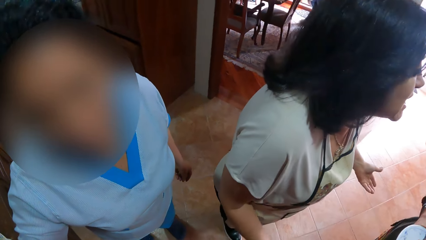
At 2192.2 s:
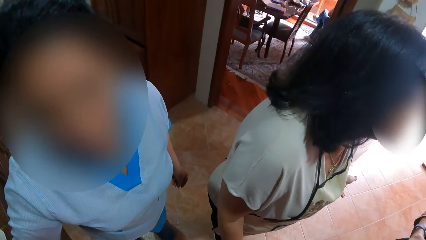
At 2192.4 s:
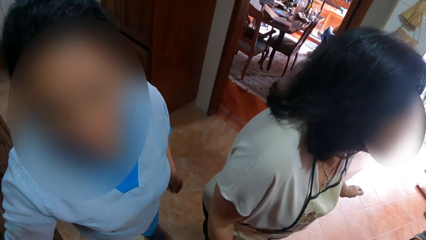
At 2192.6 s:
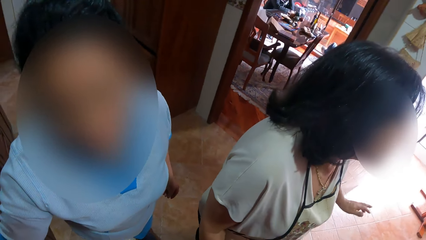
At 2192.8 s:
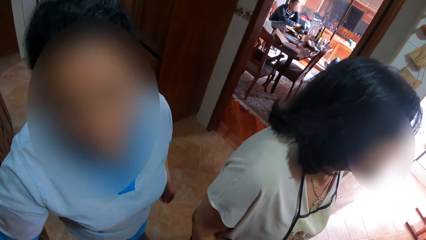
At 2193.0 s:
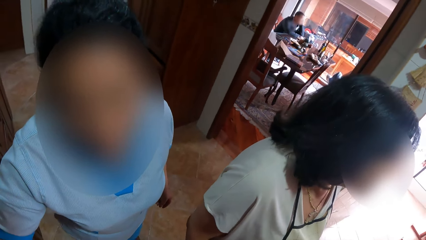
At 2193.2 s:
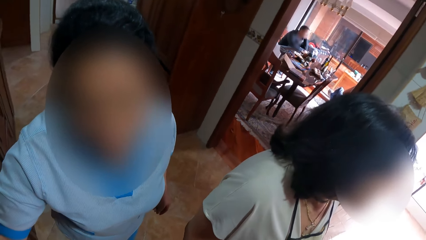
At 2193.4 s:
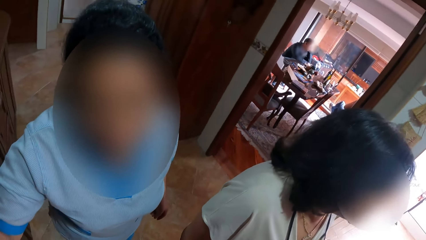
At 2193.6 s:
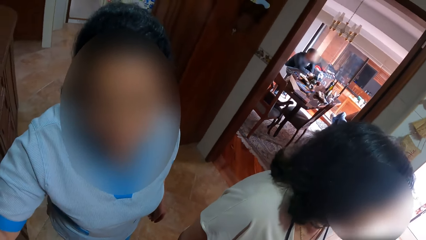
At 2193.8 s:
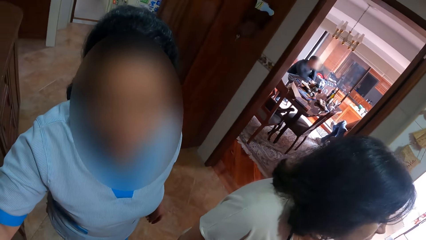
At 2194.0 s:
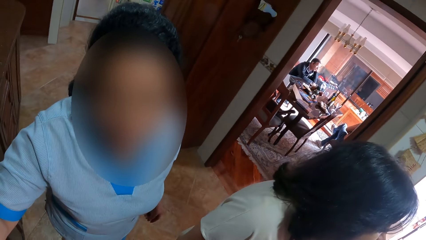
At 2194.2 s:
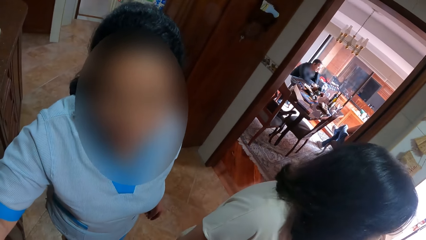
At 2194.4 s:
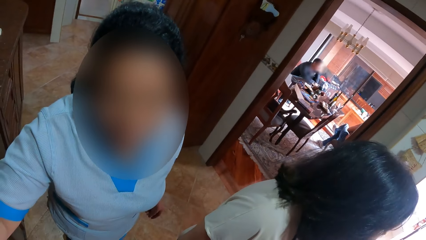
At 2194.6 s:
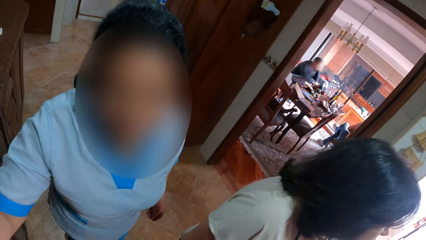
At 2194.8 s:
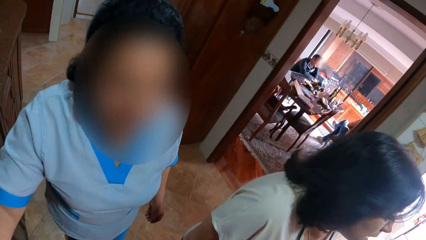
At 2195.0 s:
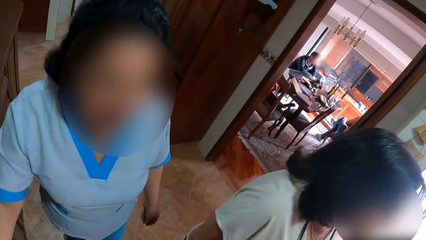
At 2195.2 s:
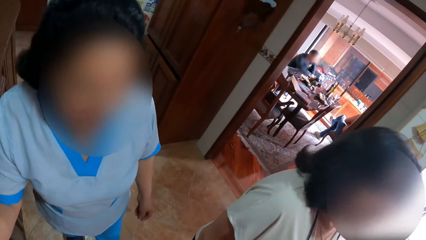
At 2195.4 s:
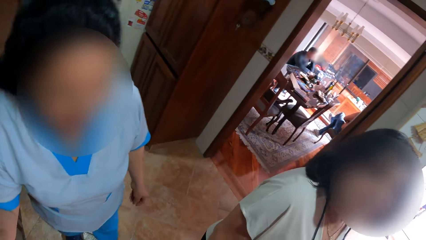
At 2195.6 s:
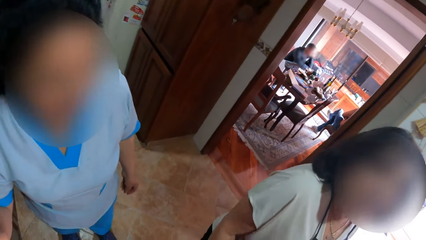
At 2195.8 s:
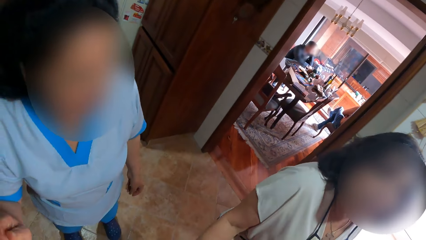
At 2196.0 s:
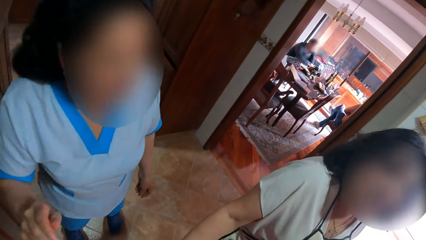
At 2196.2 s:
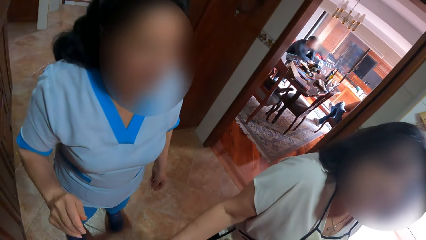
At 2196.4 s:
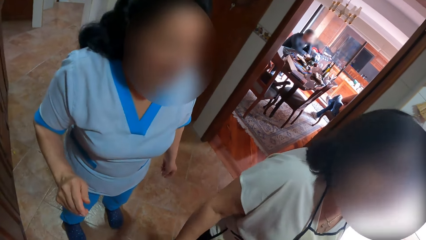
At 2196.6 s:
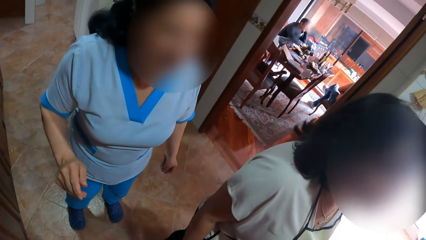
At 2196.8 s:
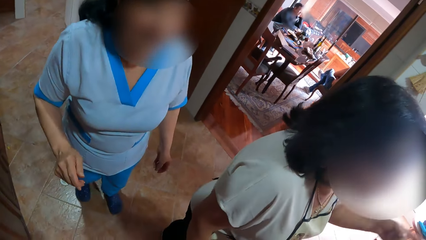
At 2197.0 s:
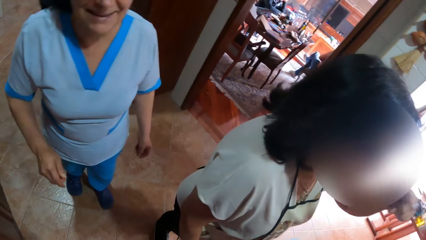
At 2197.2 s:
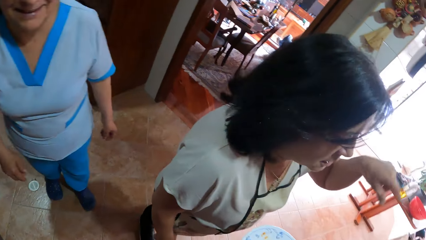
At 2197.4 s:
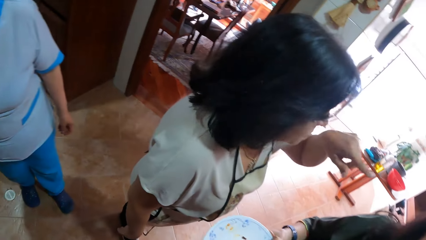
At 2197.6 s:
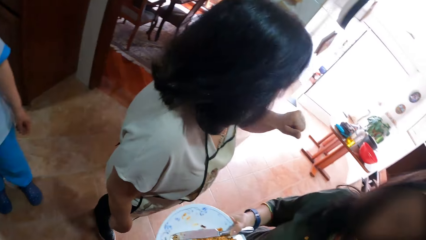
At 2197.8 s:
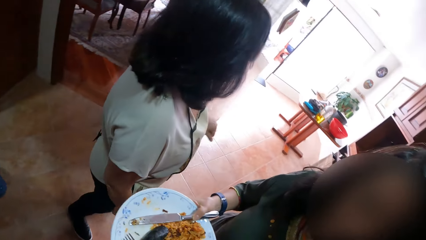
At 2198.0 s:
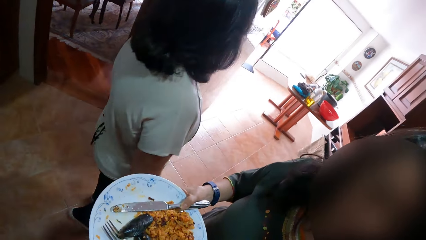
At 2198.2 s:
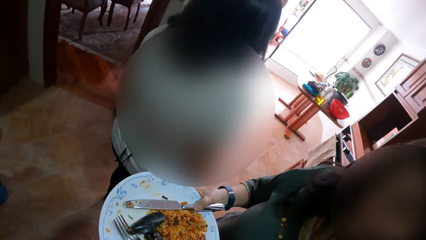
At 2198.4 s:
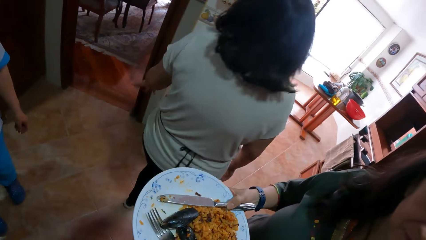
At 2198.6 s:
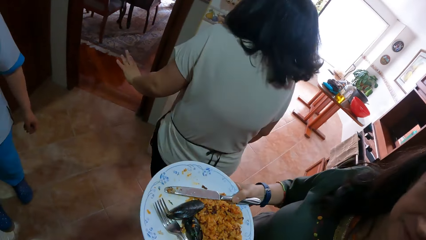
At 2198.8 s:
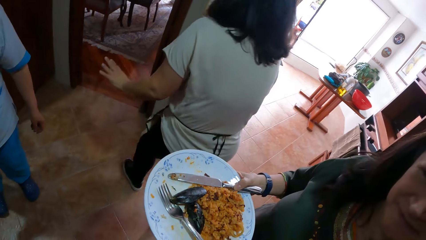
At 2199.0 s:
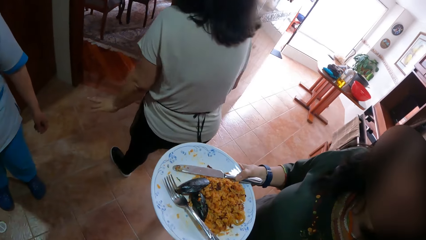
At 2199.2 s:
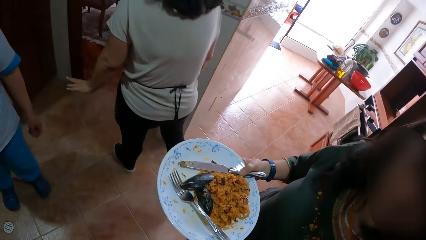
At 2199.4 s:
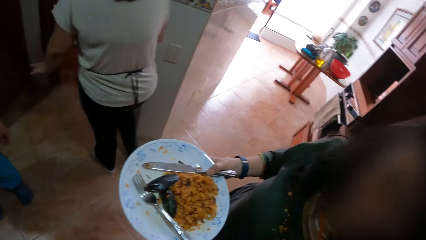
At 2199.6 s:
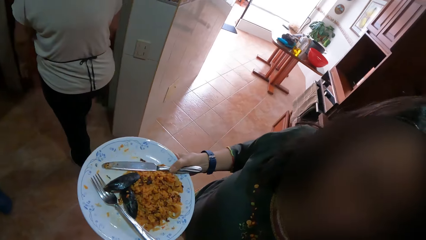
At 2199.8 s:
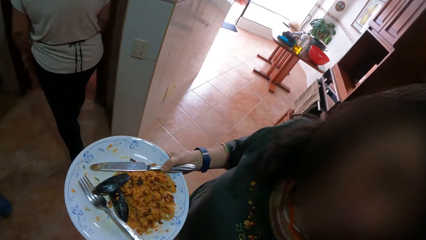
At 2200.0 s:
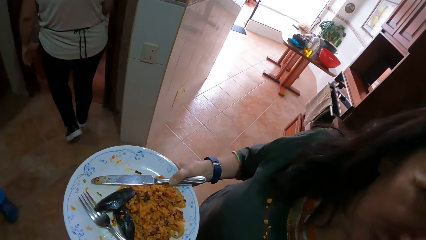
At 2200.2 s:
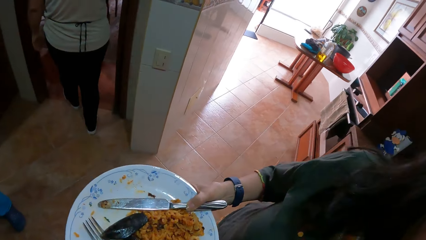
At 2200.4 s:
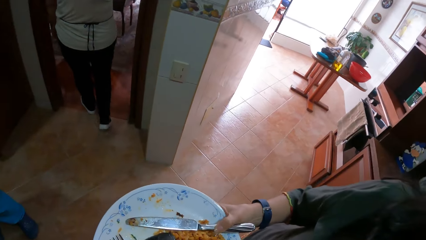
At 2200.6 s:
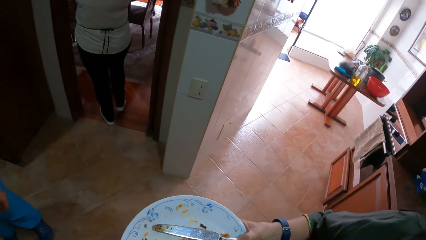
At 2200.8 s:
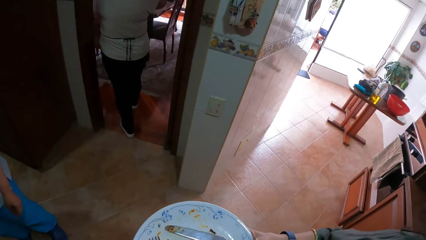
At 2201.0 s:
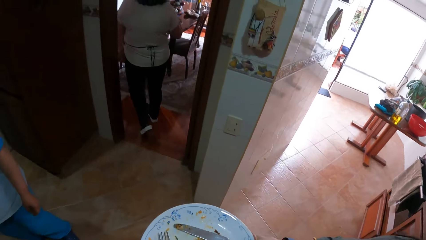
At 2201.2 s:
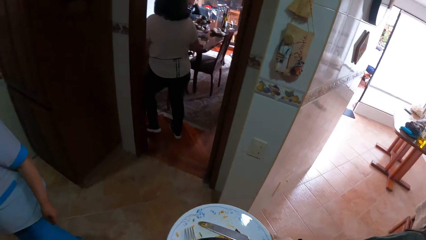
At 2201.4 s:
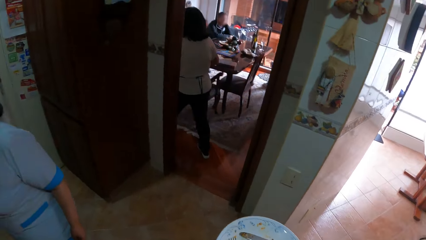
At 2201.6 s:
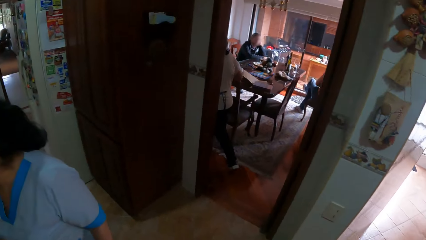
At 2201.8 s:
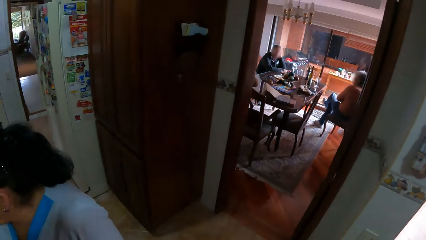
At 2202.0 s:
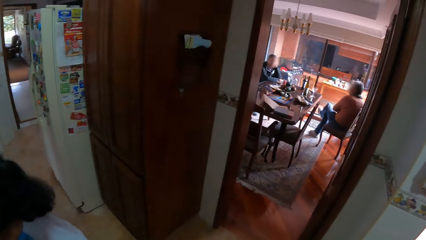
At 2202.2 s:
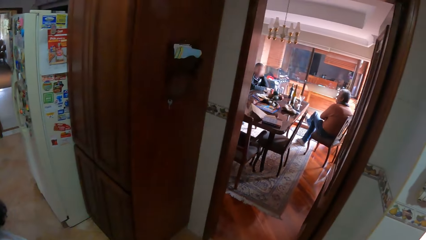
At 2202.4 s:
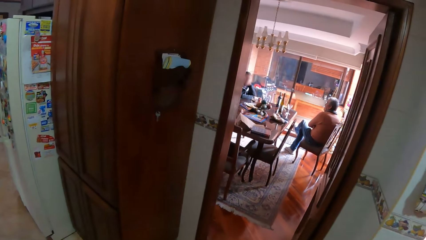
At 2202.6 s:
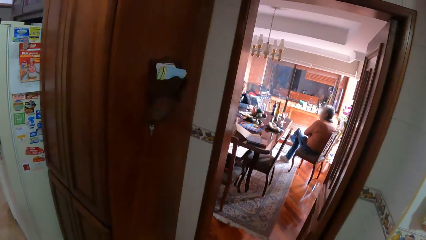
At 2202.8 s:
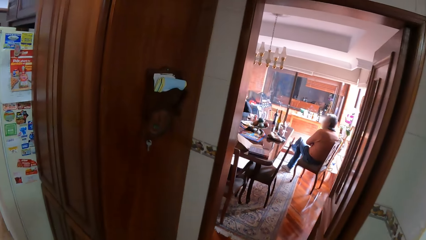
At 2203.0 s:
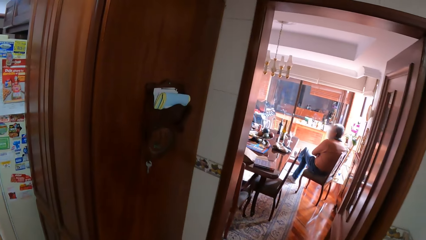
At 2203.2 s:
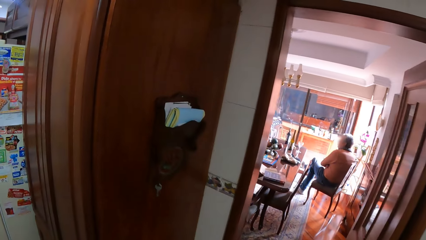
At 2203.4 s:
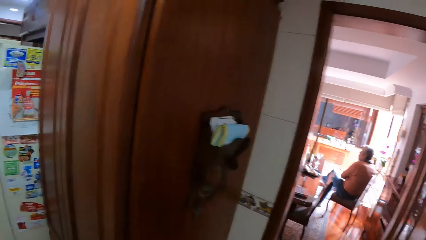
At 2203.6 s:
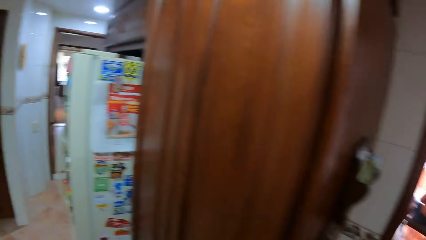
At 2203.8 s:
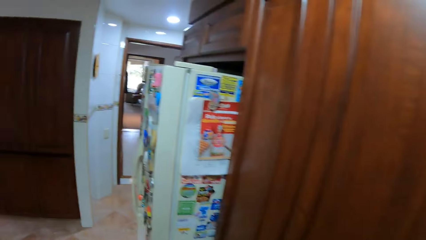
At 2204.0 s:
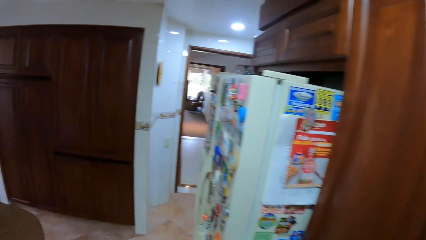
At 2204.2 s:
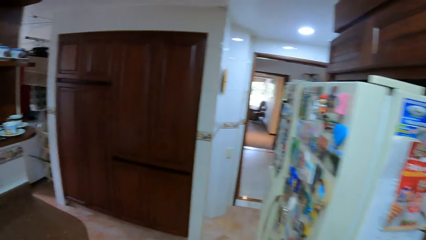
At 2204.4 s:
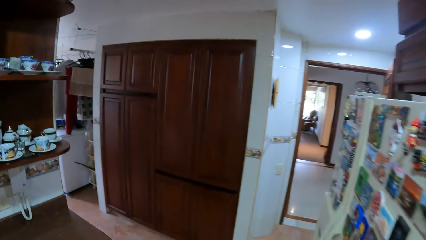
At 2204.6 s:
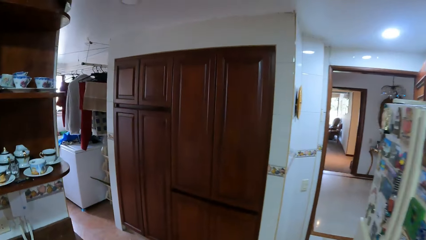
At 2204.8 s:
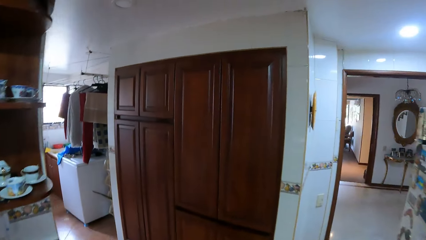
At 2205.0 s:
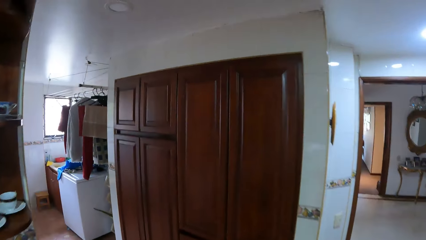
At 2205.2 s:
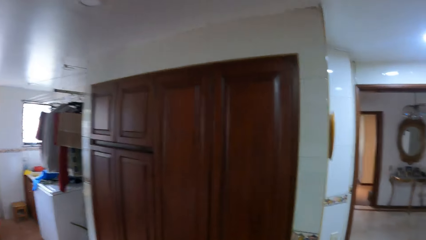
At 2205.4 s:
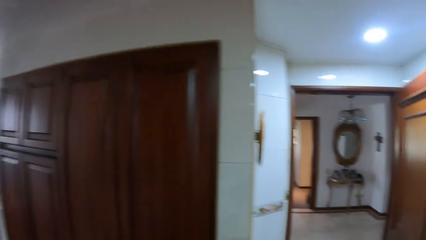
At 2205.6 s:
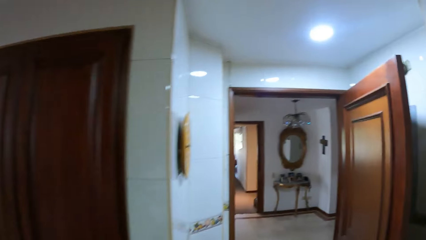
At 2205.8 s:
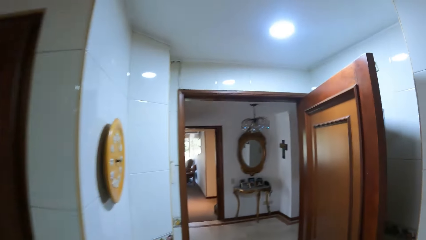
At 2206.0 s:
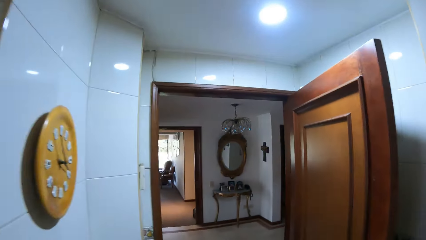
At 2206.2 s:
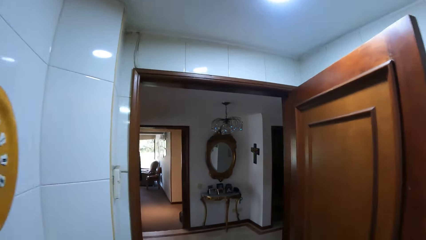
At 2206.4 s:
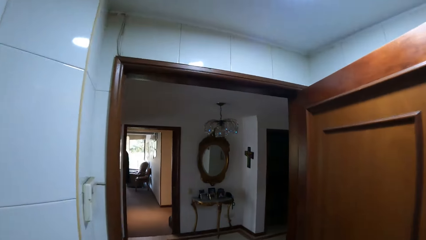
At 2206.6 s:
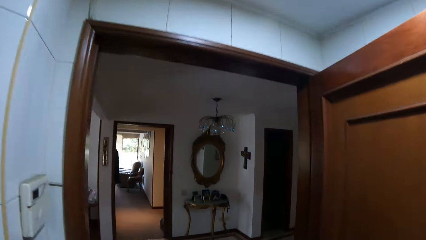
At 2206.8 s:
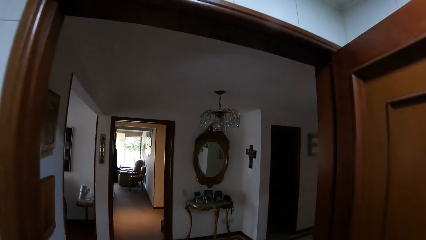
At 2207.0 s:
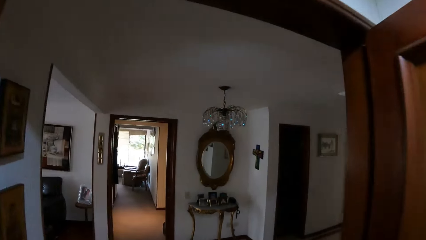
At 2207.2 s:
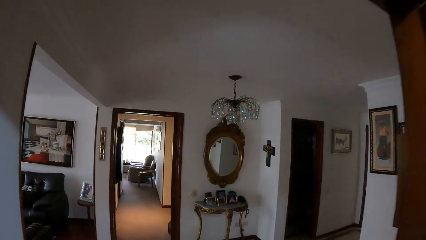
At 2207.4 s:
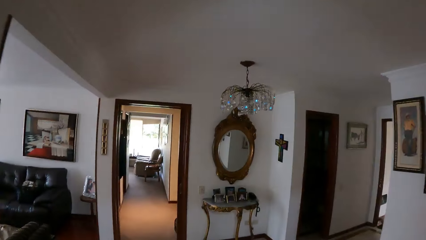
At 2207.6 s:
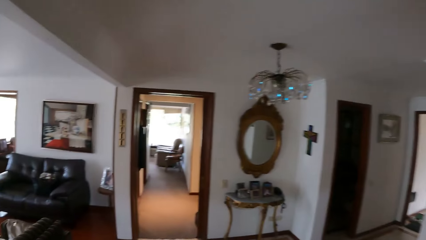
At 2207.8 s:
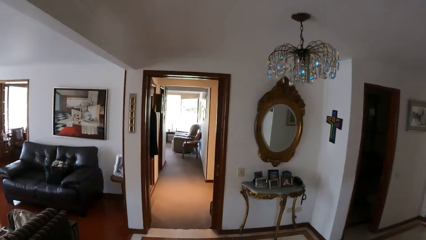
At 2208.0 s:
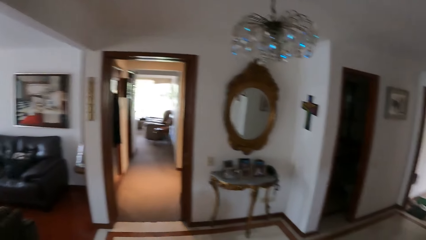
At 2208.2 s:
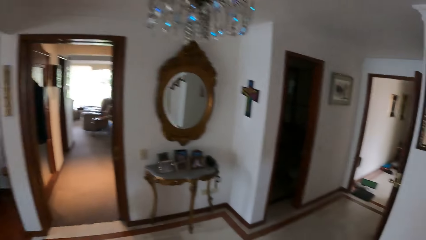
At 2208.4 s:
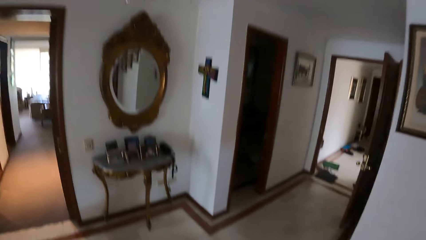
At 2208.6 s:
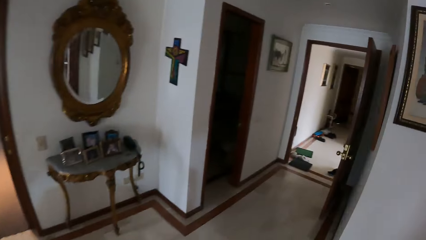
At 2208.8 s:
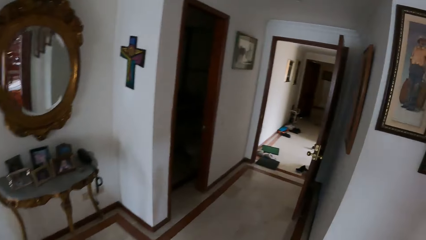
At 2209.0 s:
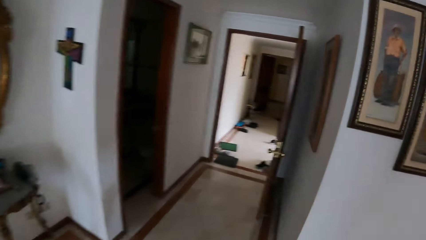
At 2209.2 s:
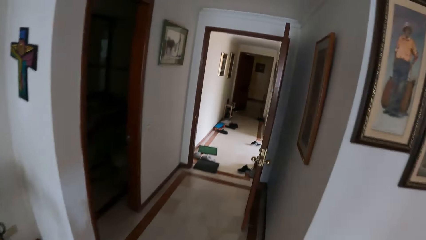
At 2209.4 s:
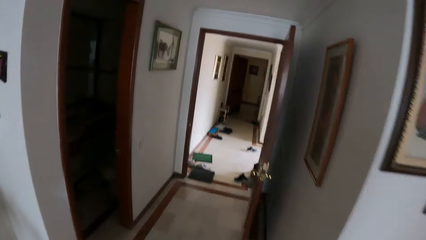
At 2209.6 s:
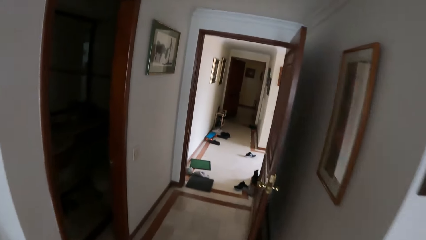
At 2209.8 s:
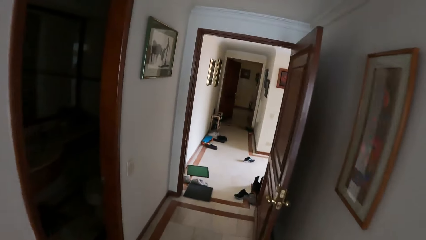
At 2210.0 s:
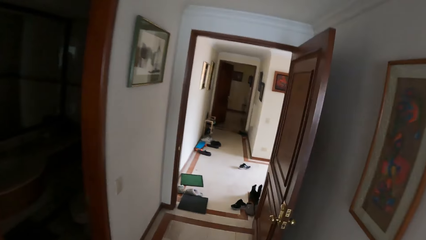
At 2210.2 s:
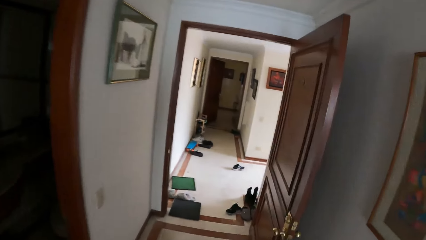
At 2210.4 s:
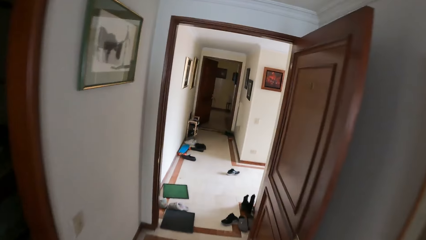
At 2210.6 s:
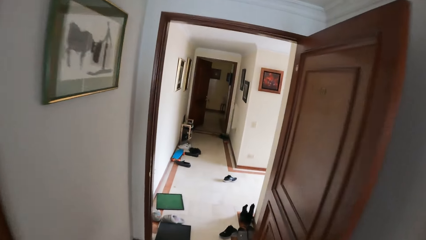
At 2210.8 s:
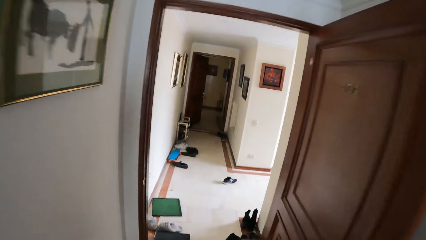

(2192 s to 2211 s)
The camera wearer talks to a person. They walk around.
